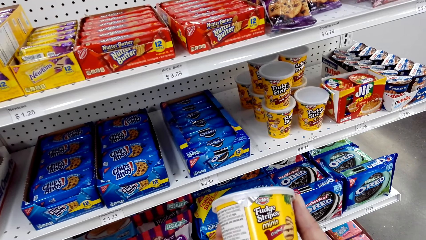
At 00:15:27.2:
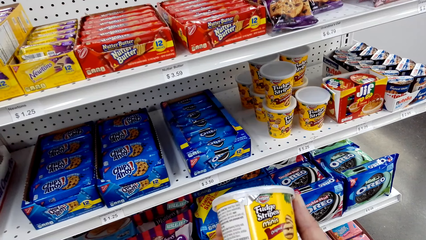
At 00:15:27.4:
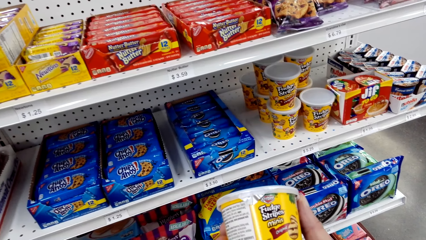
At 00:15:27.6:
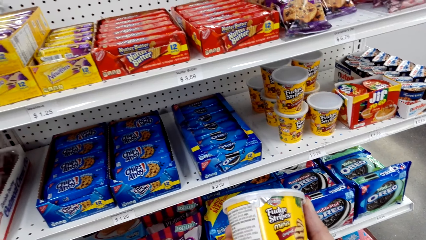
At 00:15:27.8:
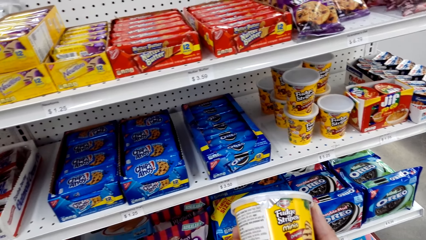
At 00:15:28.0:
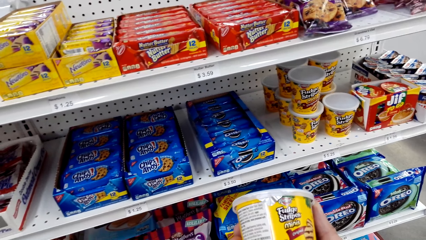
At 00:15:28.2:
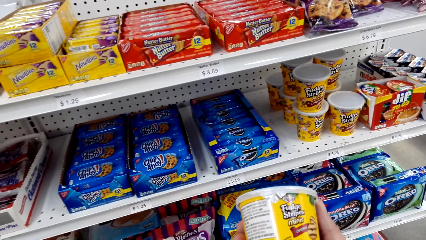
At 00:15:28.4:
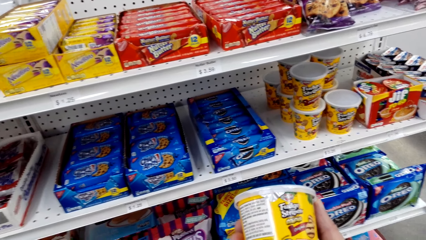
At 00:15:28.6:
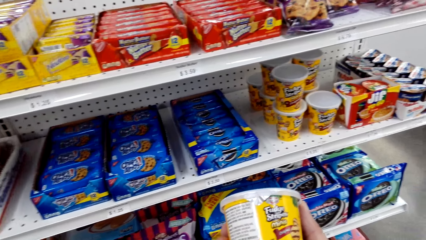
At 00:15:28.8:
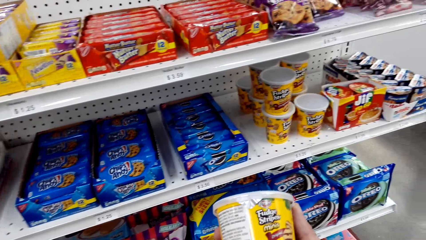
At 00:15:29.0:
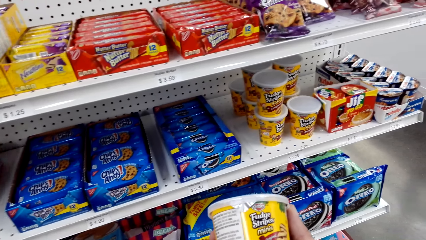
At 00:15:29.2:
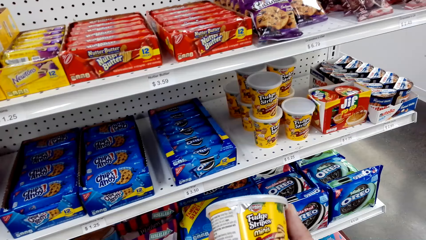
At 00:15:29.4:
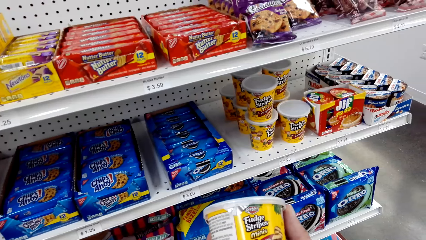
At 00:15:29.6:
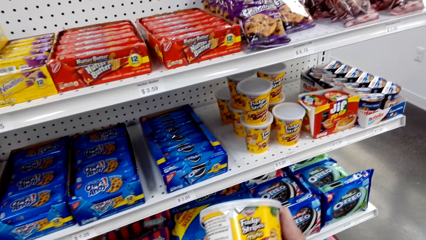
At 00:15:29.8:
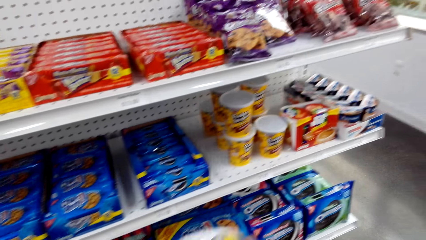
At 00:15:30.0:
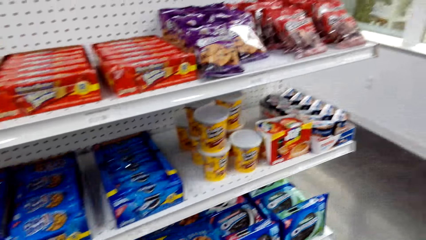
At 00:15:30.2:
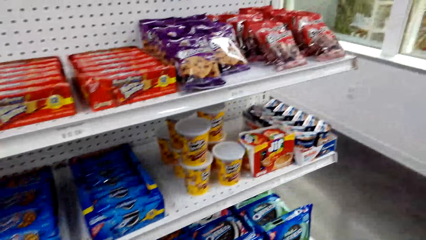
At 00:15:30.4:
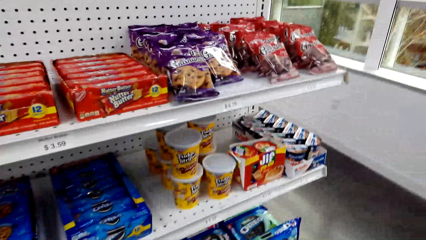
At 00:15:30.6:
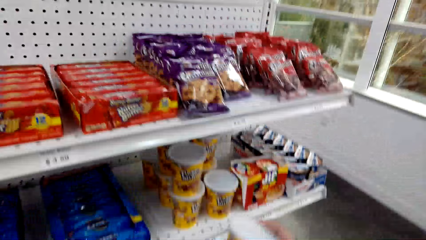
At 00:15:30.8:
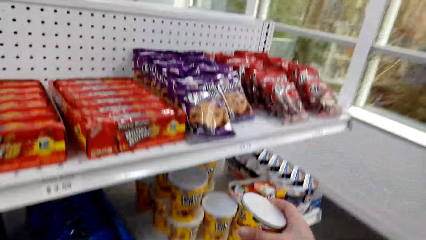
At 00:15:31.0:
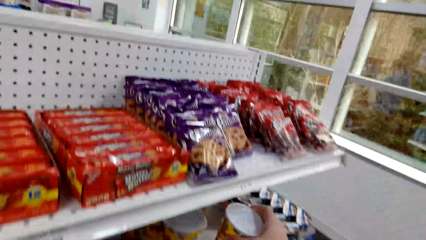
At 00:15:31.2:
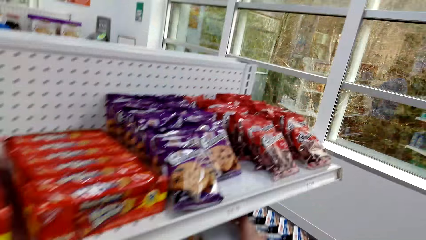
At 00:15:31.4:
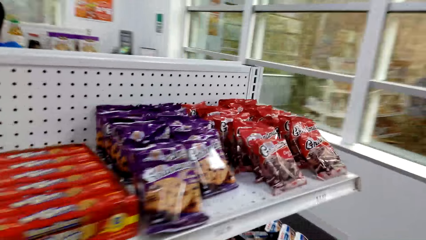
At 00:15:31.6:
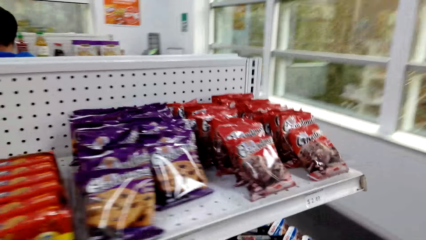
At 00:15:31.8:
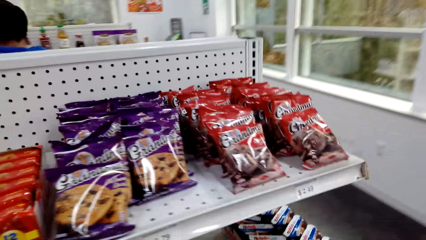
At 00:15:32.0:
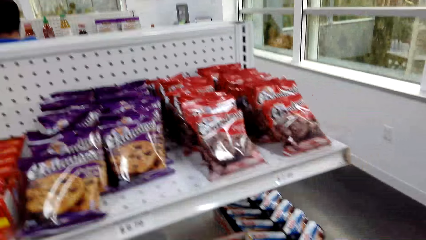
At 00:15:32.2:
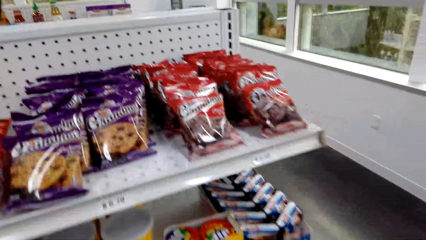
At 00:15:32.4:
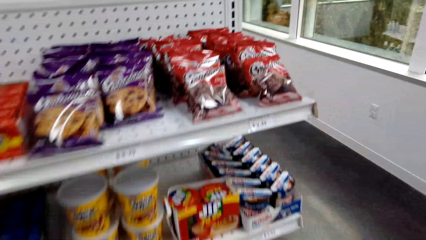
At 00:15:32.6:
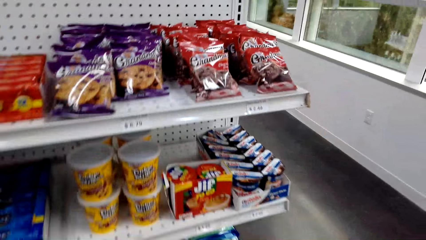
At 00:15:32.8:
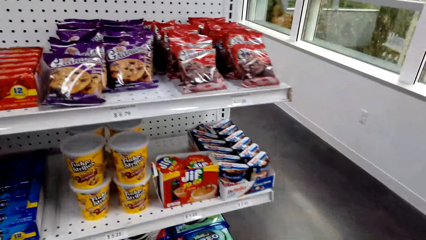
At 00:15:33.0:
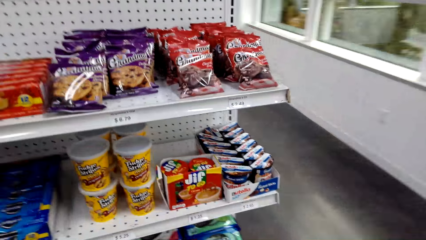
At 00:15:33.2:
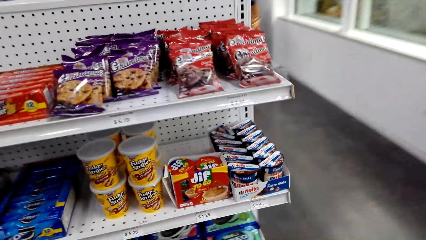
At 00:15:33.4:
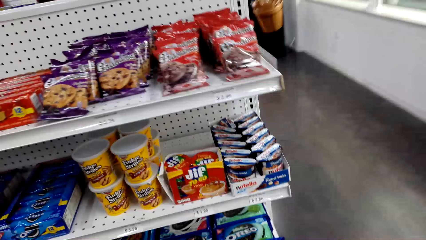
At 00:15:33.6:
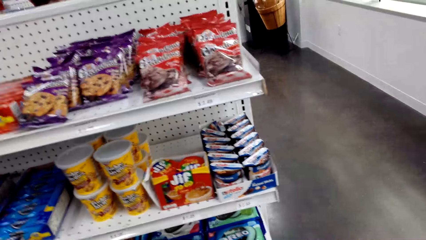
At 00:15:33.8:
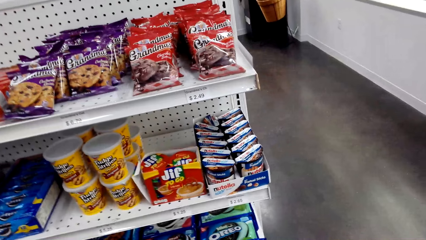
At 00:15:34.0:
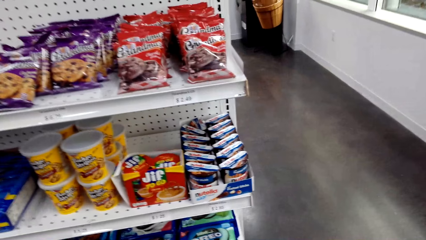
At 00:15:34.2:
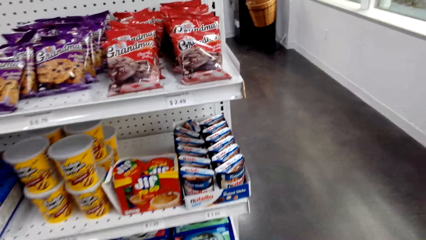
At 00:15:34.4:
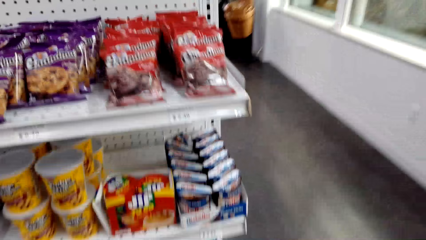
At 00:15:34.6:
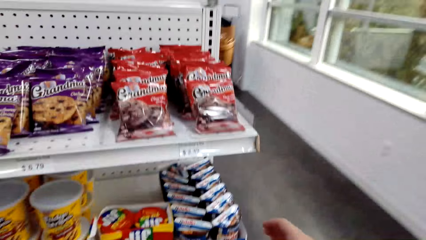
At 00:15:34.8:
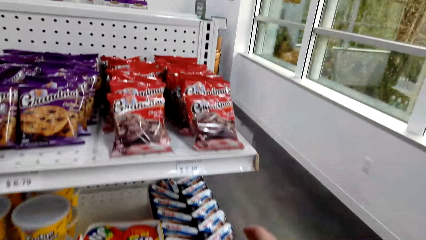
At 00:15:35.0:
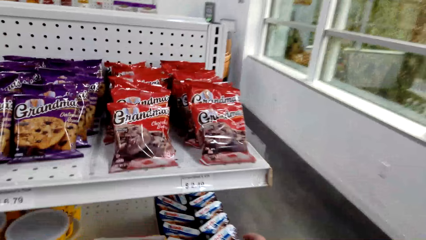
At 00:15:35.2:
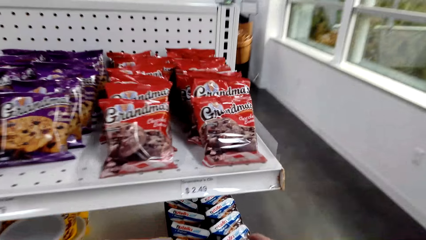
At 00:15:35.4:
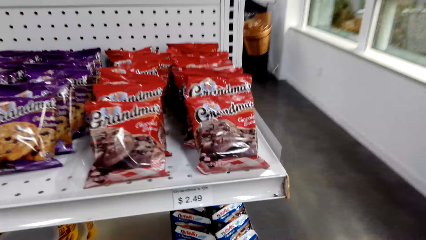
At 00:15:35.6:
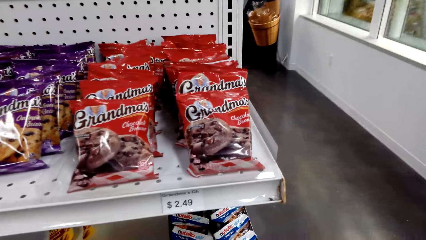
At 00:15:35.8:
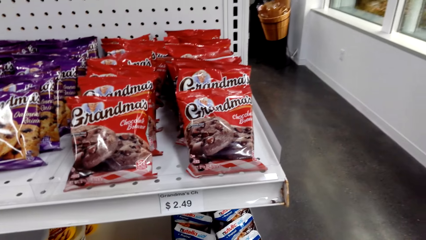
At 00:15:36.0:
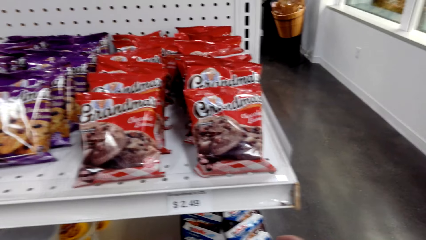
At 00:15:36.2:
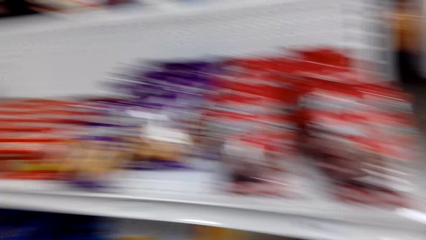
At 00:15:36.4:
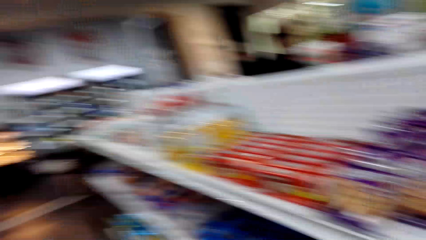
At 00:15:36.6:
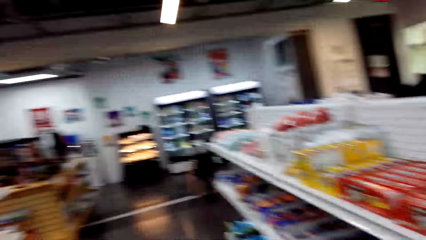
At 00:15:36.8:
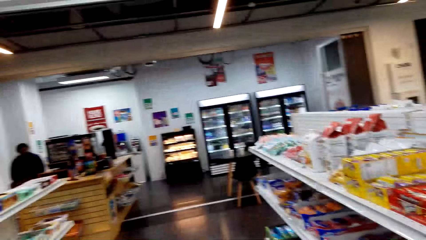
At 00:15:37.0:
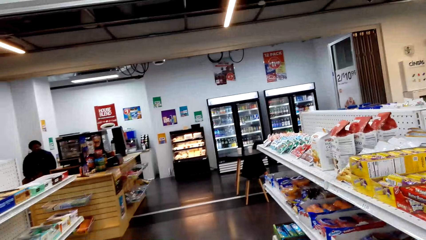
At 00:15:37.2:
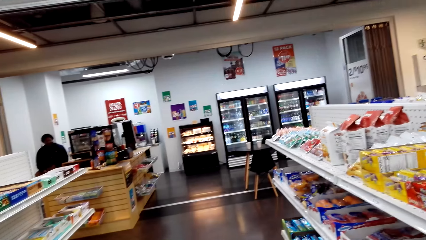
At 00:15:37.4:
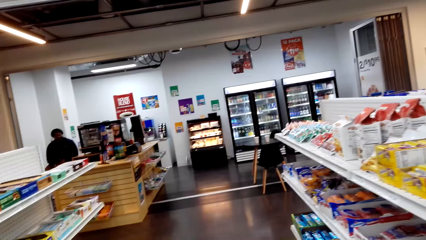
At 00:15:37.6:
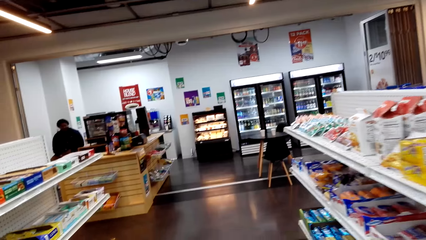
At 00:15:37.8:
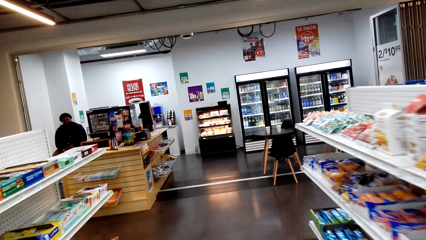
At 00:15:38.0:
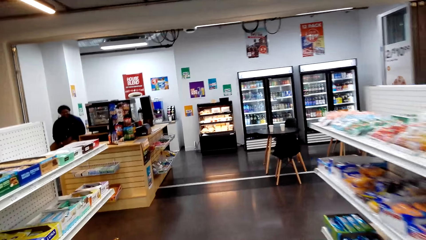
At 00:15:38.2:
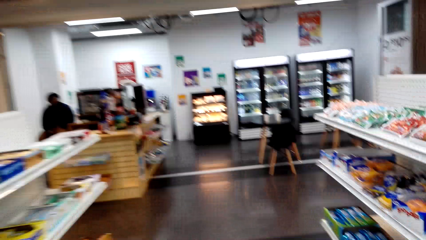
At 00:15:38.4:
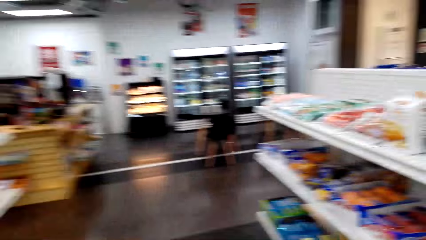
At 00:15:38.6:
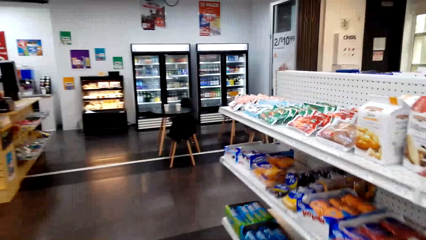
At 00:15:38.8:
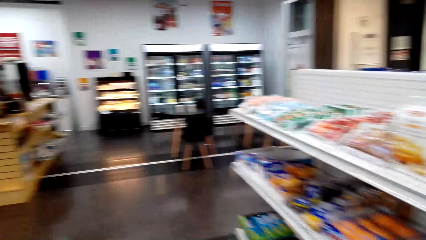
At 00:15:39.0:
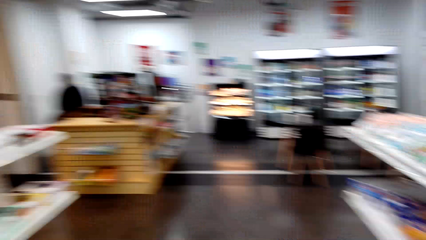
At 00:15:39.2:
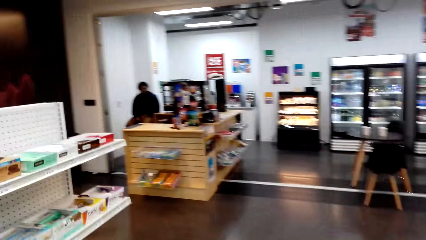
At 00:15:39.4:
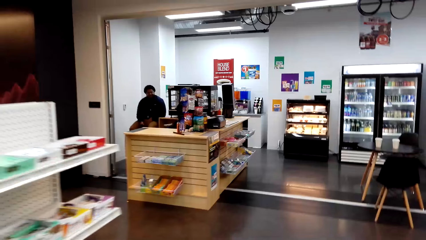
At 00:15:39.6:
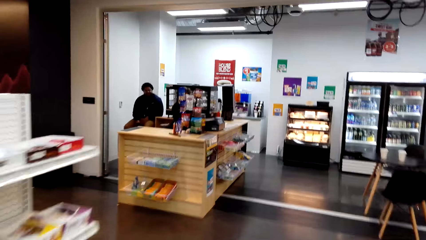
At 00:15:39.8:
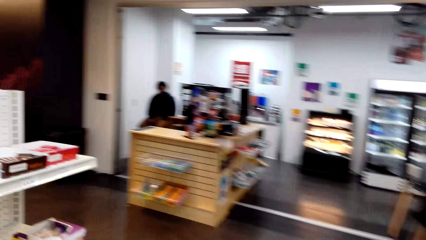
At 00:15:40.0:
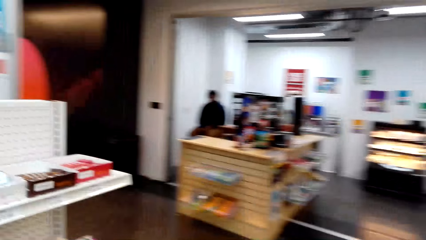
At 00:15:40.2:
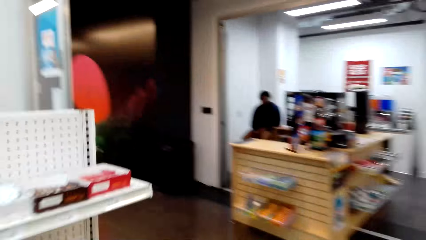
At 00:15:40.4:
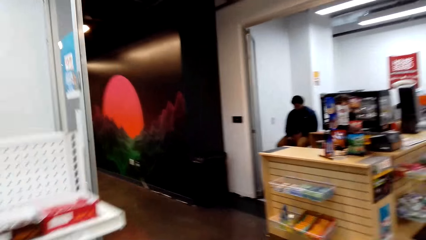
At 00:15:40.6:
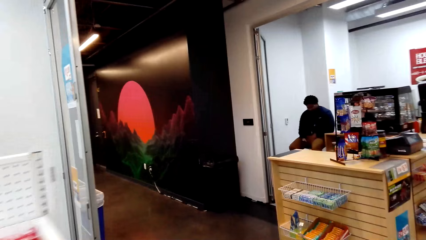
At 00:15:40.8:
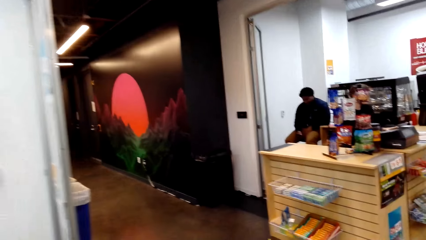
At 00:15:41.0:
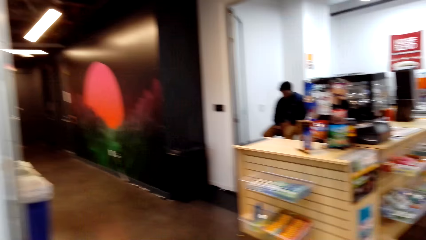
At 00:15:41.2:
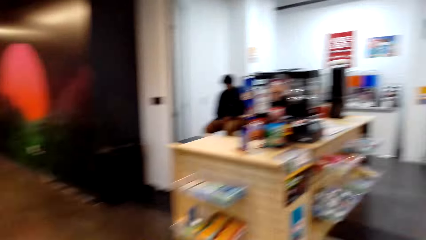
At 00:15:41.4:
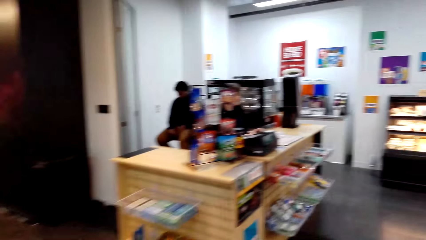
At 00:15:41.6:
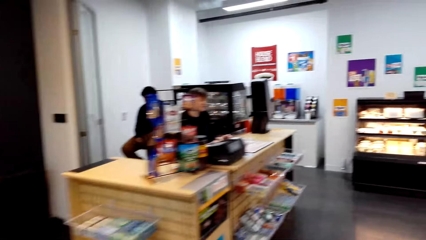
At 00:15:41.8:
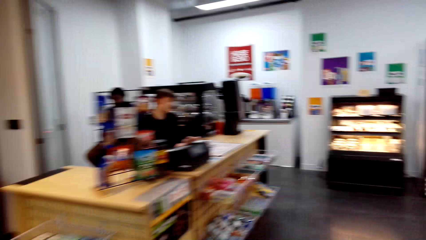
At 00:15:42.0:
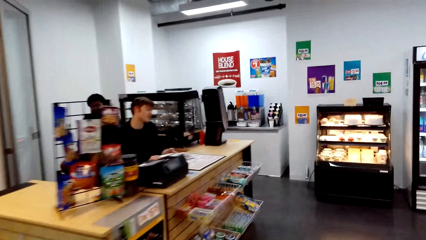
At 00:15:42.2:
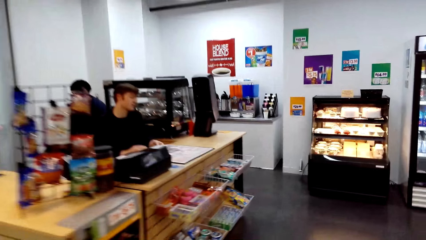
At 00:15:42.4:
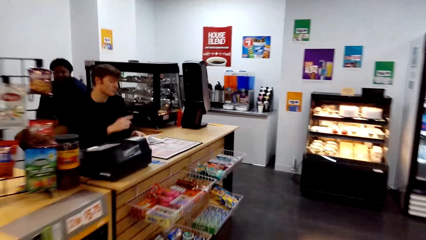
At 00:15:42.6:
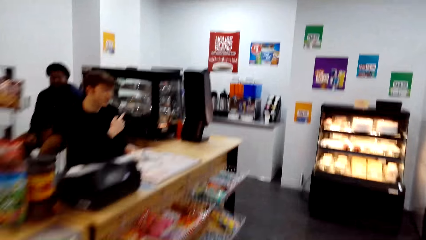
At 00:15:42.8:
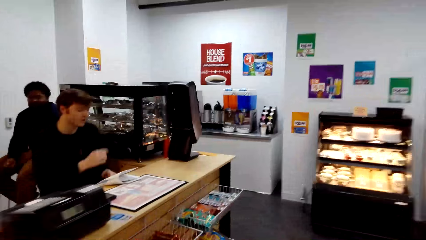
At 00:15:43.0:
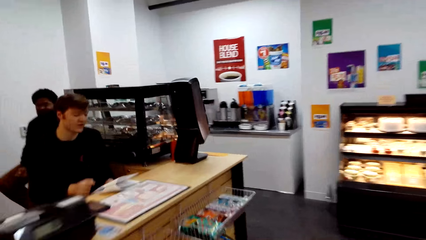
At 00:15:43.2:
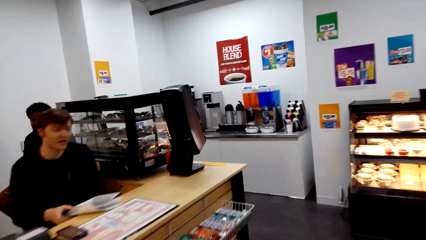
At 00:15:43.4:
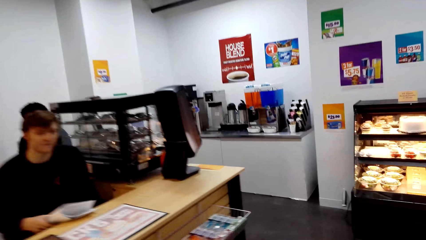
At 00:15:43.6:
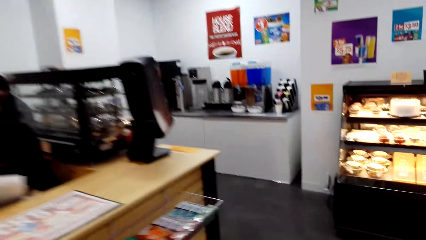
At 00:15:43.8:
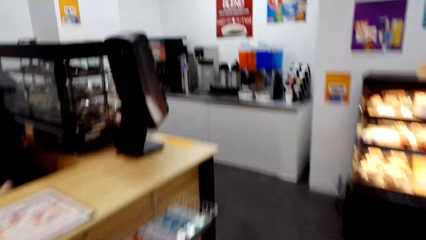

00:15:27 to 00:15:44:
The camera wearer places the container of something on the shelf. They look at the items in the shelves. They walk around the supermarket. They look around the supermarket. They walk around the supermarket.
